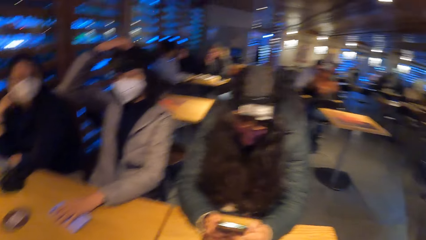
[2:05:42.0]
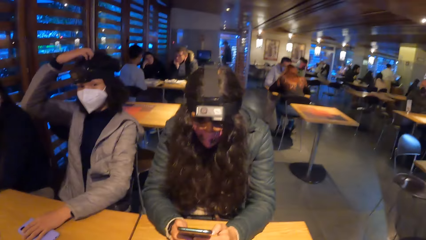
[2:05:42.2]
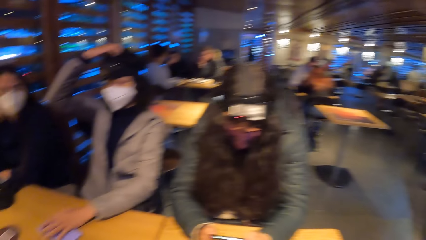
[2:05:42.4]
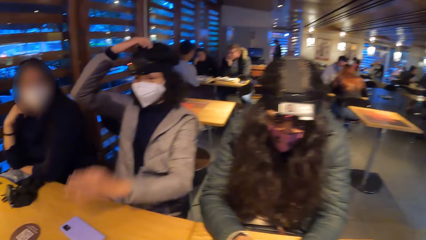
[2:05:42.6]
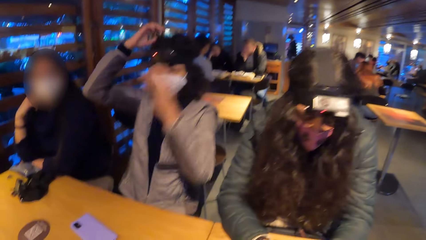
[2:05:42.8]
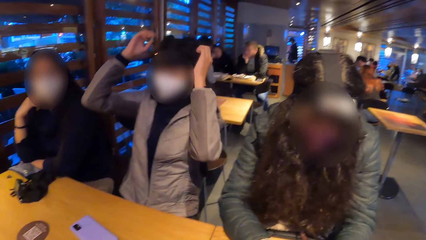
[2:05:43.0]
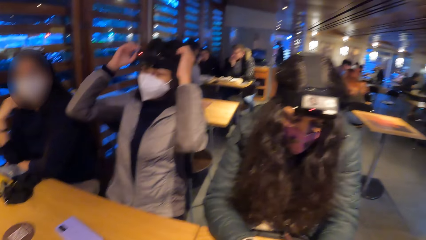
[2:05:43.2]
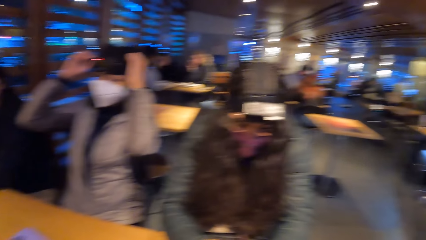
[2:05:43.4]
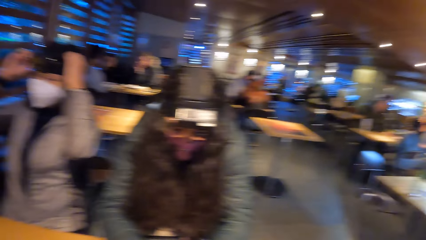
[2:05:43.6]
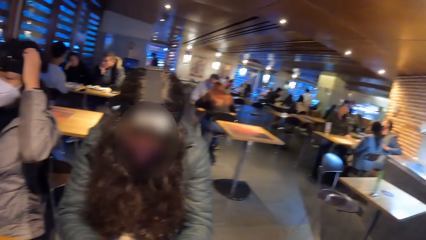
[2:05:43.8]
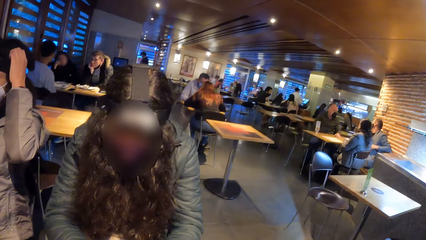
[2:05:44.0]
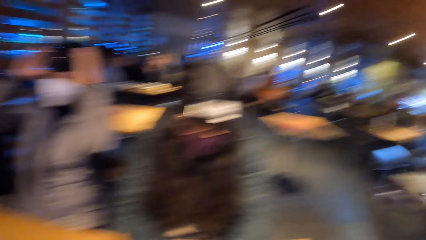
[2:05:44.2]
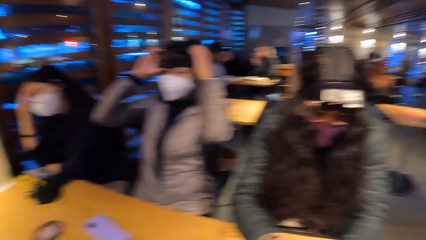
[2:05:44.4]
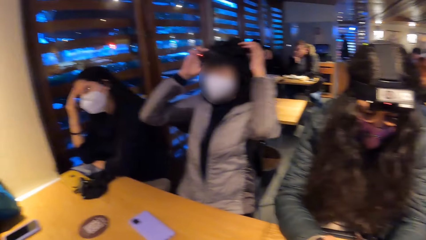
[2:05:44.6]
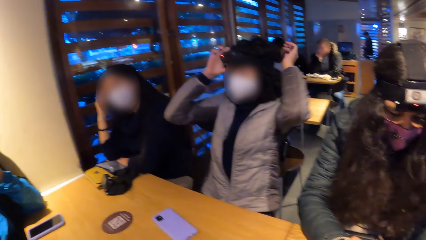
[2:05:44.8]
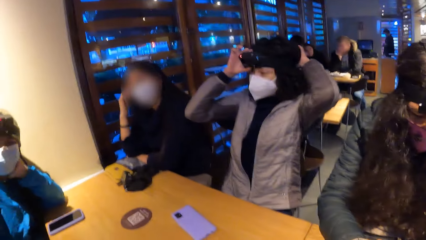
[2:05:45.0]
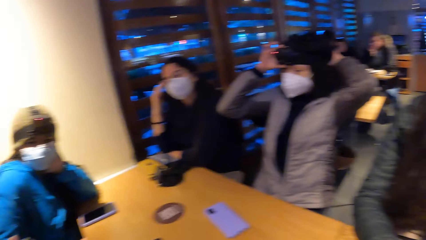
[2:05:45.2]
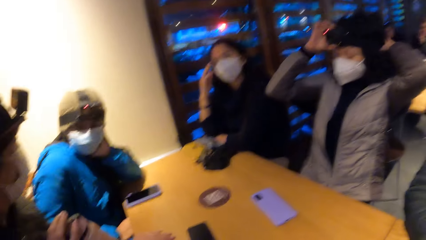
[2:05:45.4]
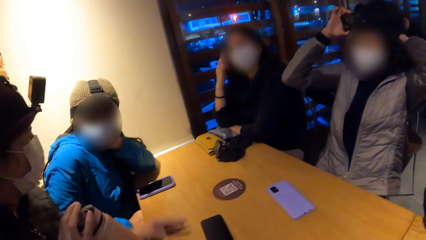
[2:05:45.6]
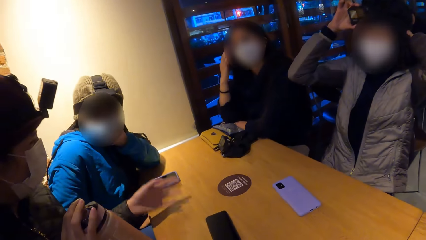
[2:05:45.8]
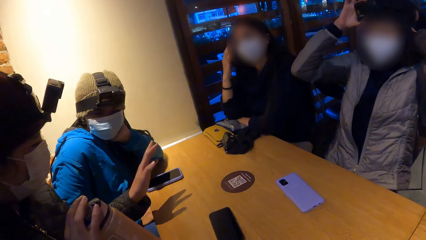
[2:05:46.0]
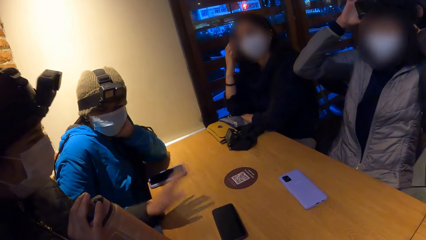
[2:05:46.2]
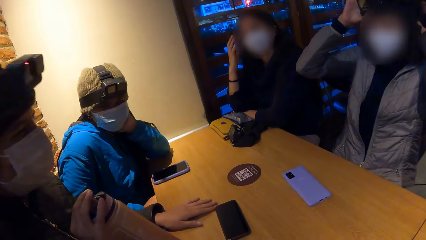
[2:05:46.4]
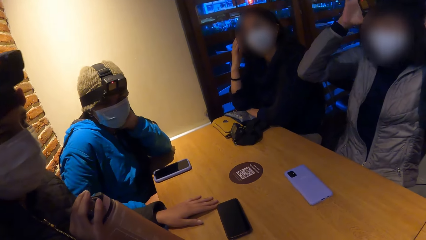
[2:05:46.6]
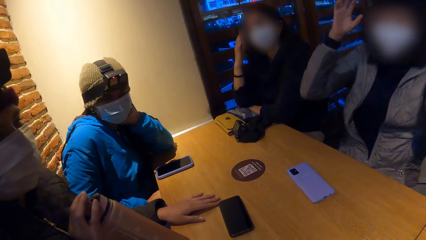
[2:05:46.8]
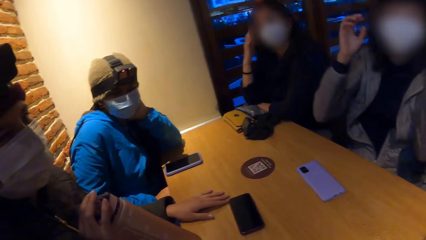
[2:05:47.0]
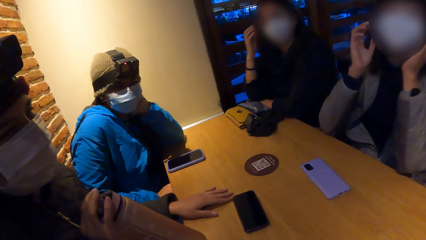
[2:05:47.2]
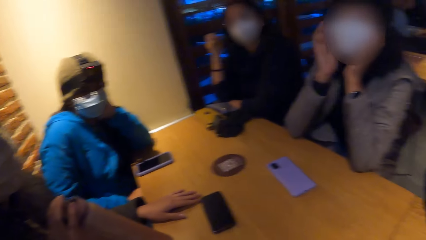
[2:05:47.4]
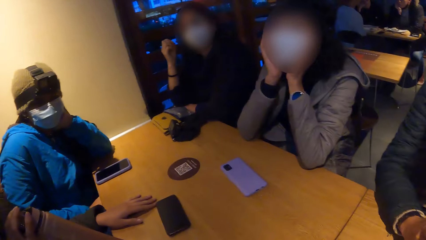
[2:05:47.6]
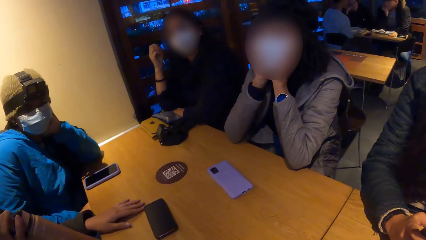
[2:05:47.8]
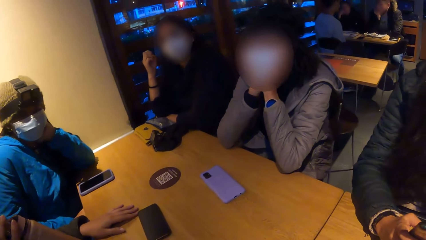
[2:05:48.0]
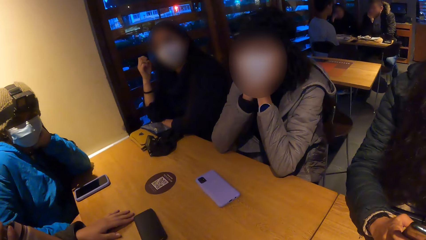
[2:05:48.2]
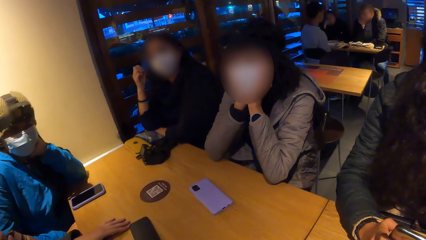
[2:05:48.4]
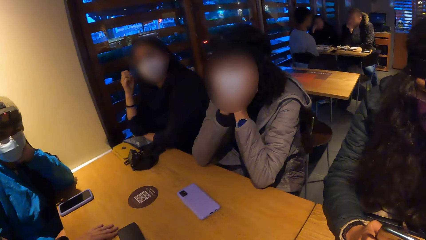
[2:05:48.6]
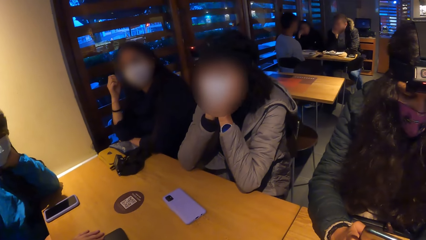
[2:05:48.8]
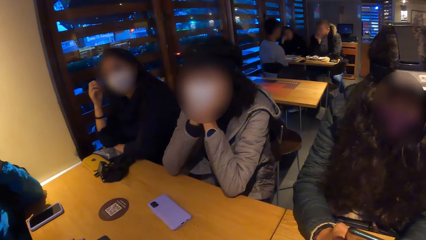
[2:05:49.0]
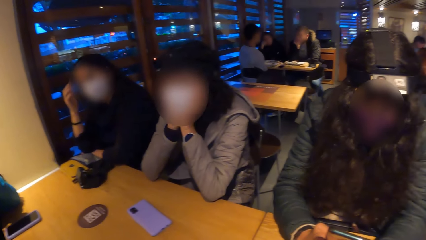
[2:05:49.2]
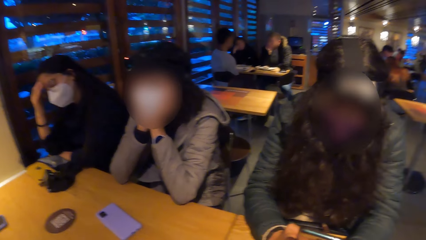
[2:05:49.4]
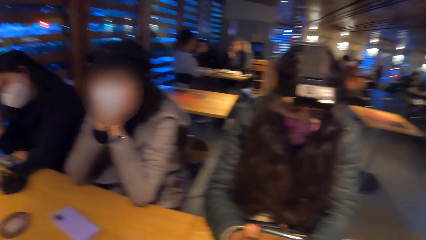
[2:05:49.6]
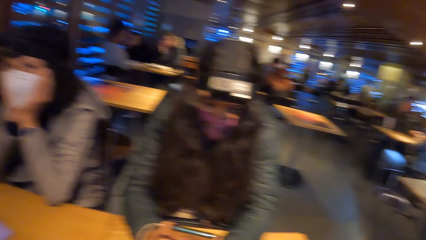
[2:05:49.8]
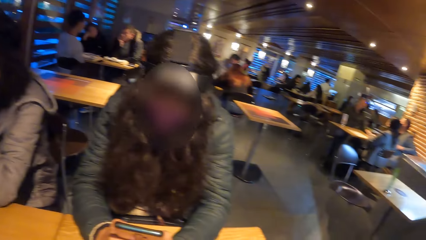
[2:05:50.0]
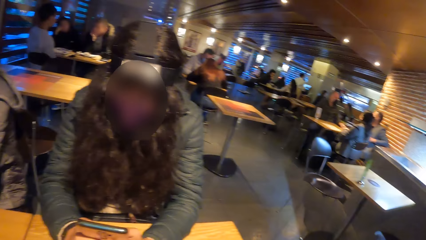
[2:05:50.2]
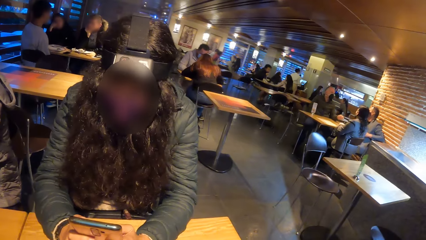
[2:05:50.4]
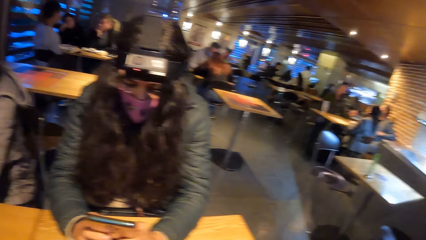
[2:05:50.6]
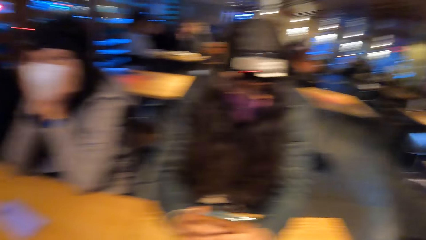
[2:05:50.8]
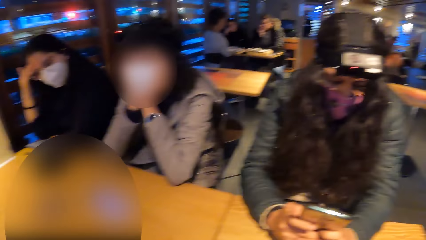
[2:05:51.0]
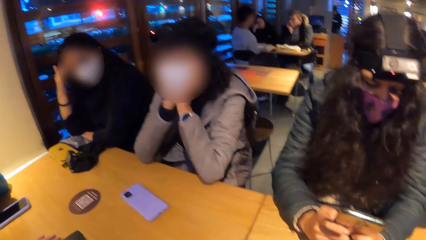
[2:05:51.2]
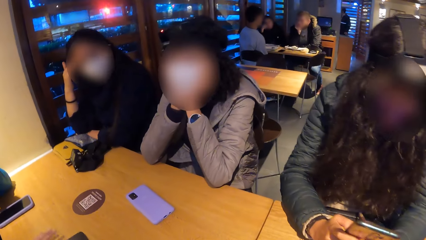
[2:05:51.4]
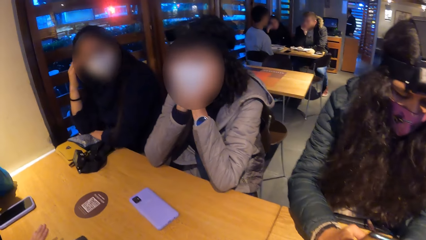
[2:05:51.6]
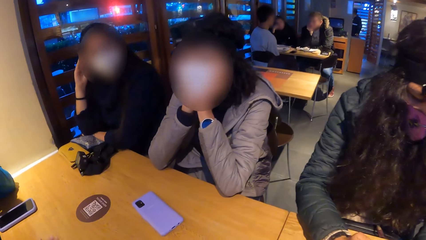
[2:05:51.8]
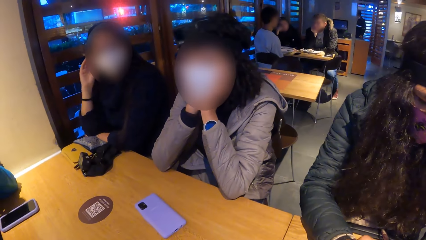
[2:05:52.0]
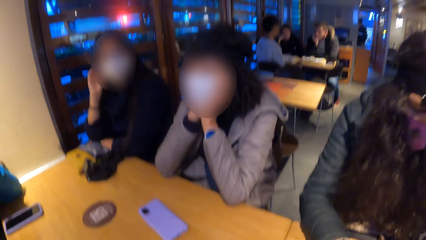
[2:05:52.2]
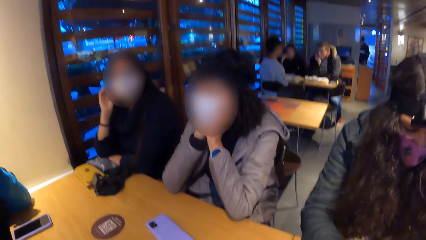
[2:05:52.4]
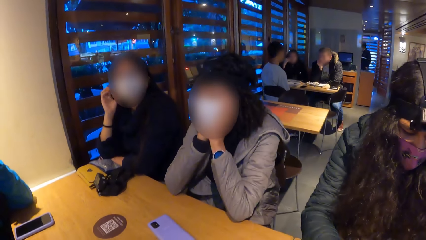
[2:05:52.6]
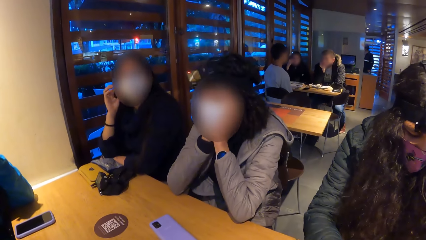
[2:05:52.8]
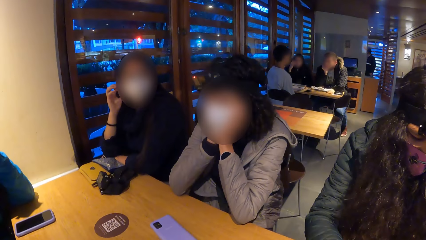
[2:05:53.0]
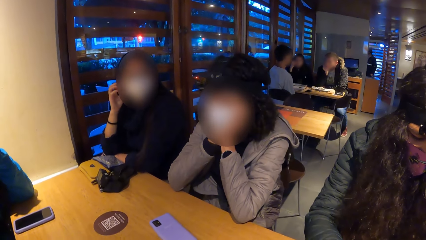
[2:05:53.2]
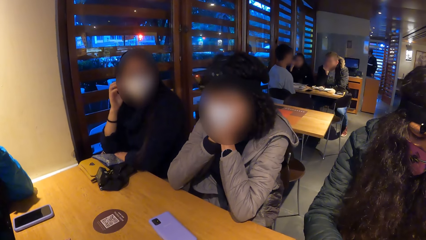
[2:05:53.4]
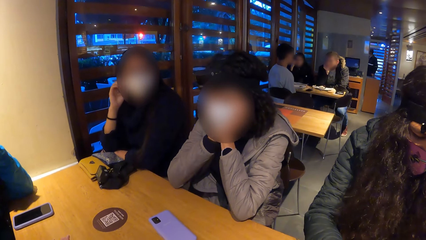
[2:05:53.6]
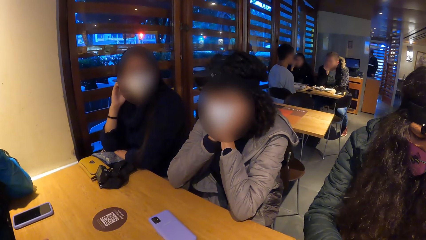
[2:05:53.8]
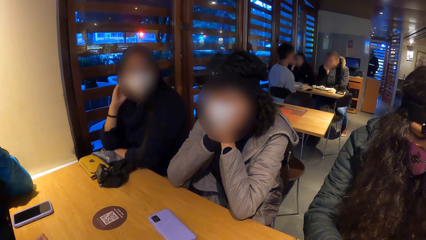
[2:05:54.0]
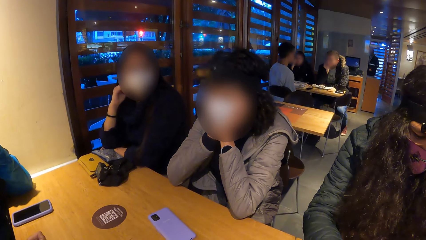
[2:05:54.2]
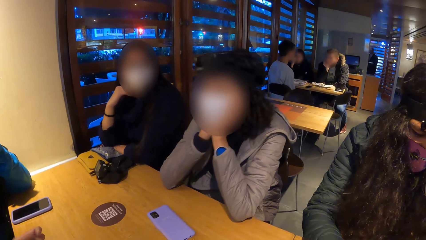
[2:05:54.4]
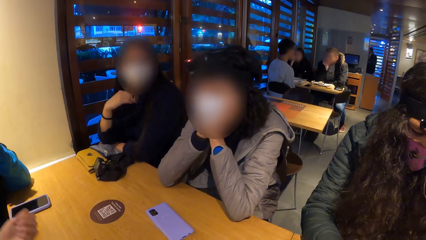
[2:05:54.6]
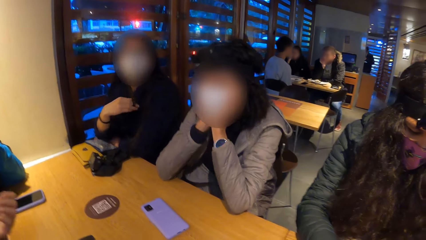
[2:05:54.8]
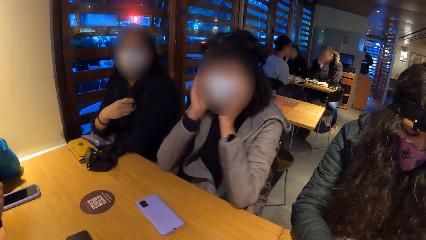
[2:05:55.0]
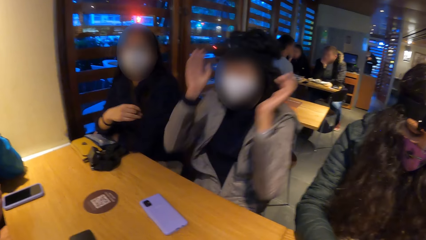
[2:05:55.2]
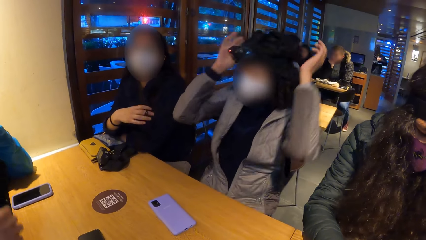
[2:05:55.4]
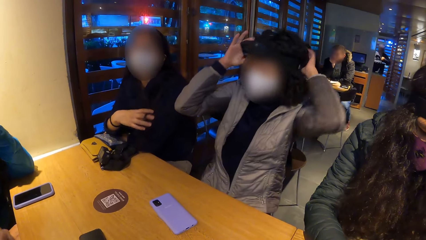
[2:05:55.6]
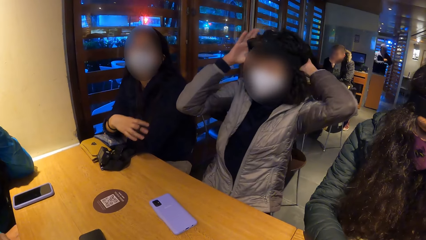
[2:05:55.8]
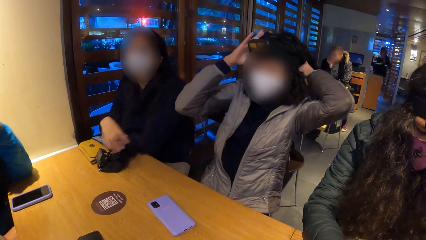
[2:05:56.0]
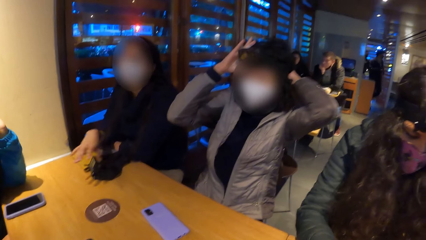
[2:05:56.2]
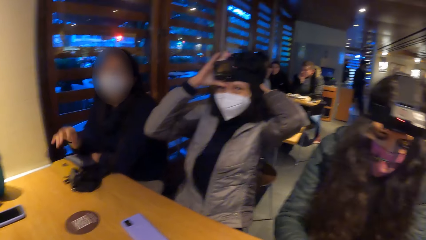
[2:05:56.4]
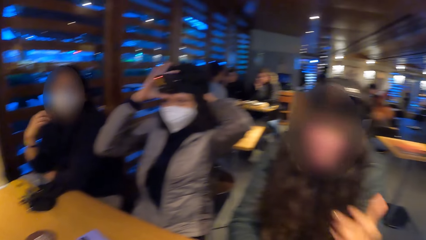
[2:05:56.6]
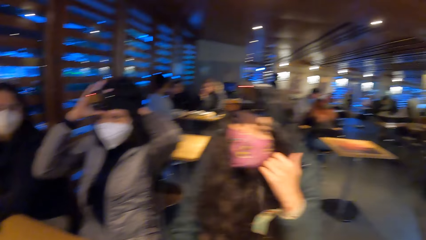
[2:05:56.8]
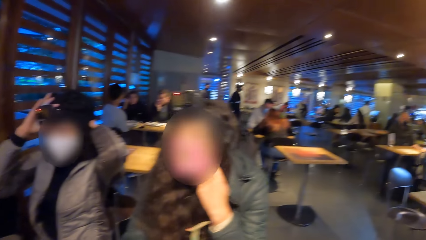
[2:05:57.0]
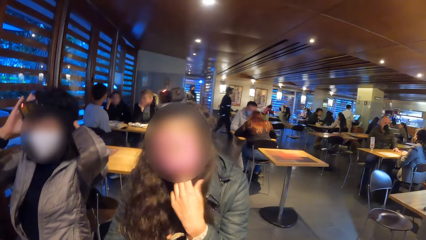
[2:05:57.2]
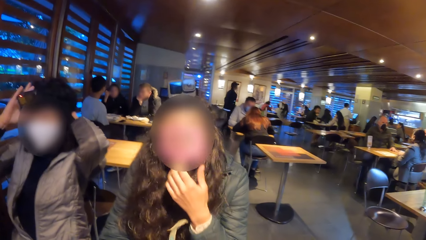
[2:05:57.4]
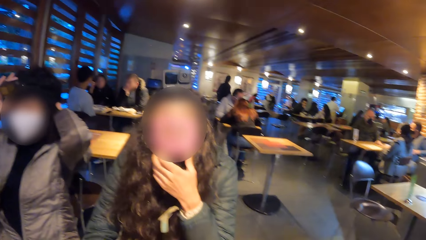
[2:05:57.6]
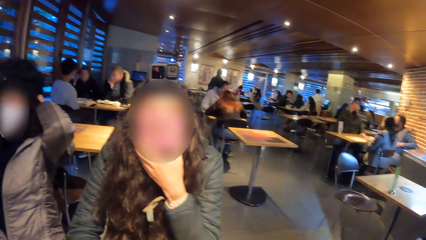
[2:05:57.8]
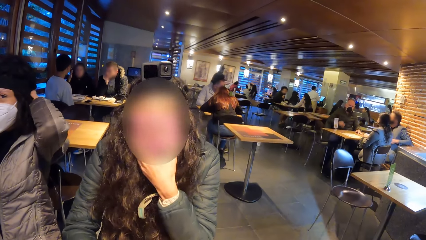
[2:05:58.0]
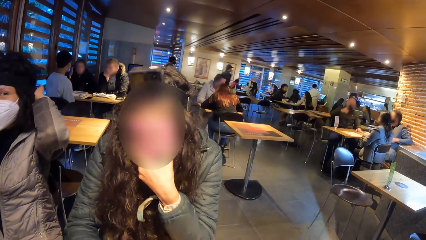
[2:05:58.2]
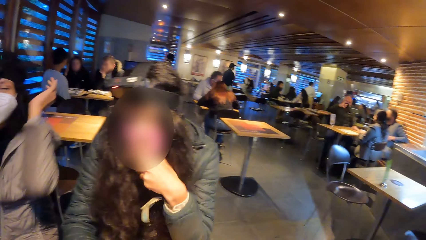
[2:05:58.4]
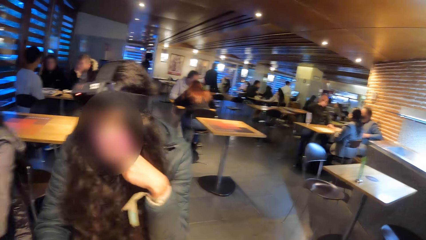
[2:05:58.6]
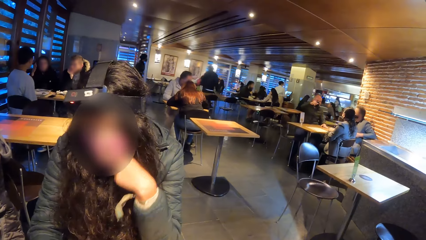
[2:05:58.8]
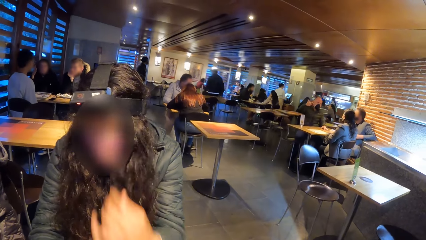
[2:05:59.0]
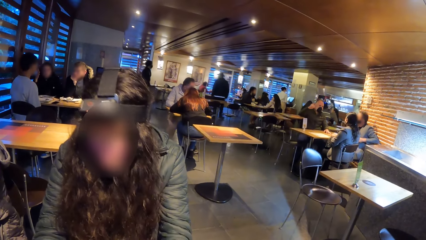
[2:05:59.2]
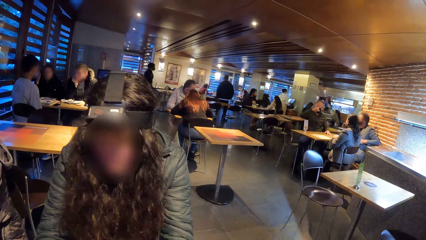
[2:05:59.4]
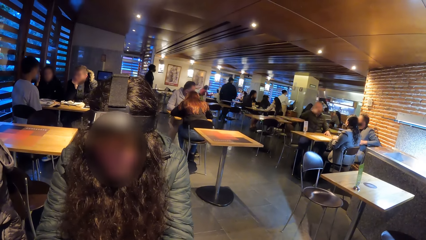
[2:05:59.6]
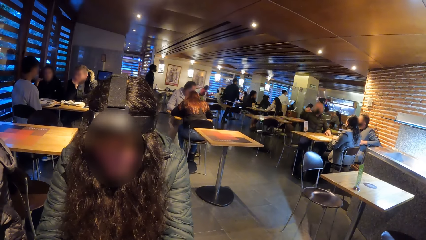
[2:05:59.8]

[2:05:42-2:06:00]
A woman places the phone in her left hand onto the table. The woman adjusts her camera with both hands. A man holds the water bottle in his right hand. The man gesticulates with his left hand and places his left palm onto the table. Another woman hits the table. The first woman places her elbows onto the table. The man taps his left palm on the table. The first woman adjusts her camera with both hands. A third woman places her left hand under her chin.
